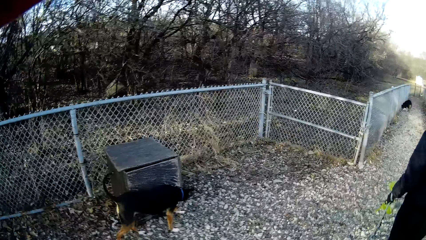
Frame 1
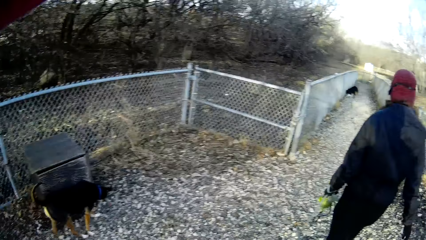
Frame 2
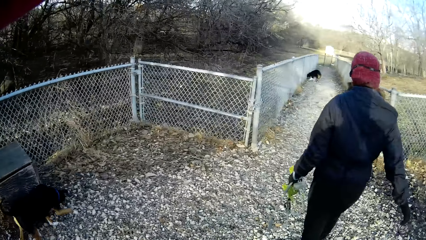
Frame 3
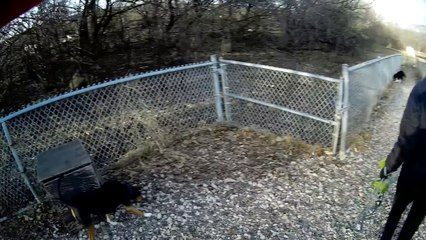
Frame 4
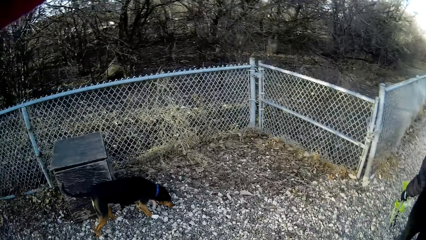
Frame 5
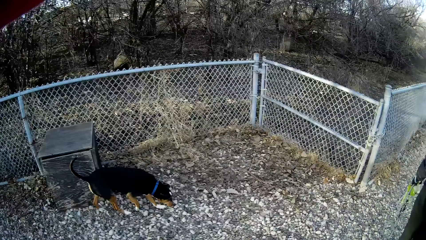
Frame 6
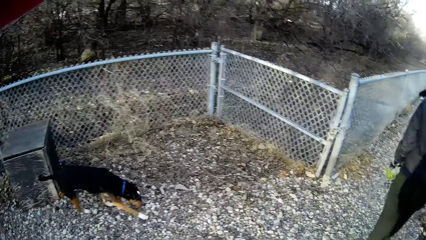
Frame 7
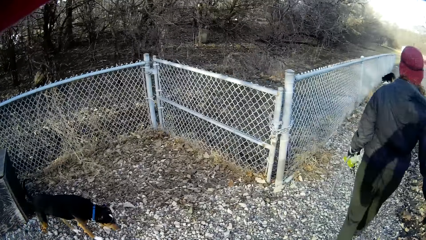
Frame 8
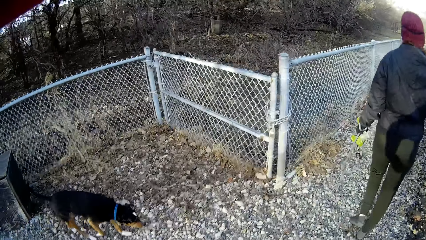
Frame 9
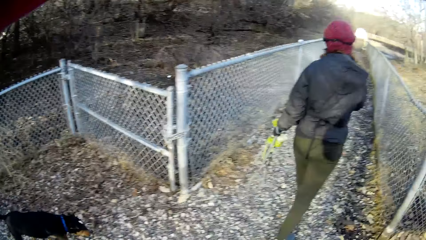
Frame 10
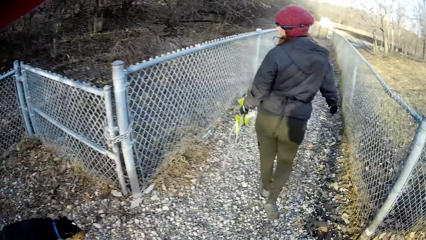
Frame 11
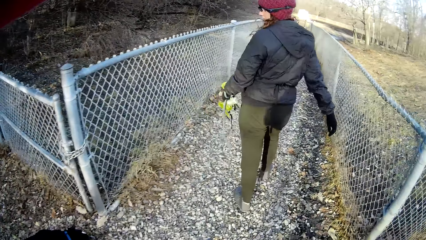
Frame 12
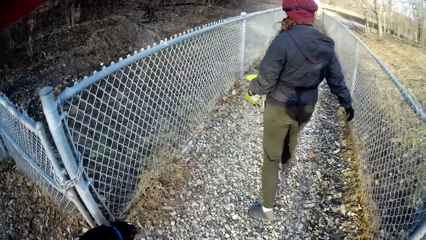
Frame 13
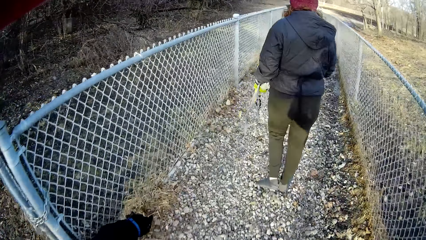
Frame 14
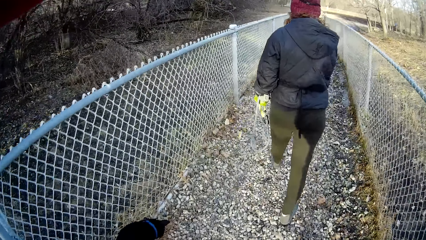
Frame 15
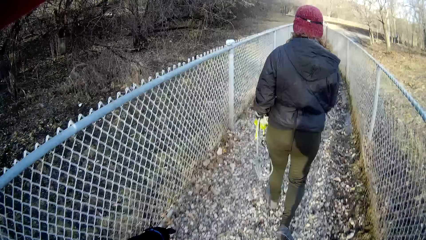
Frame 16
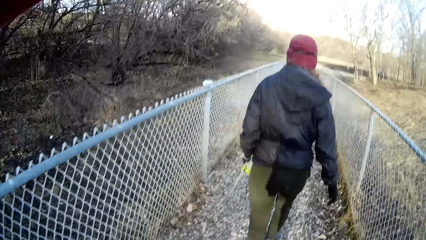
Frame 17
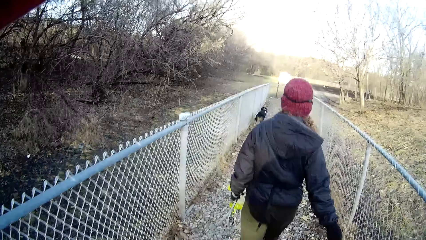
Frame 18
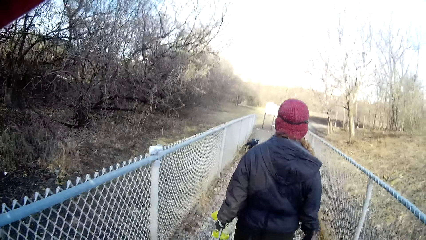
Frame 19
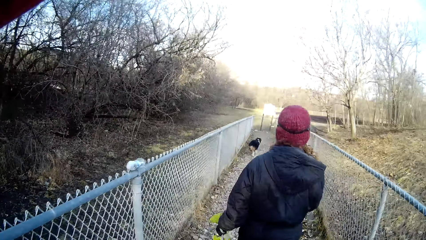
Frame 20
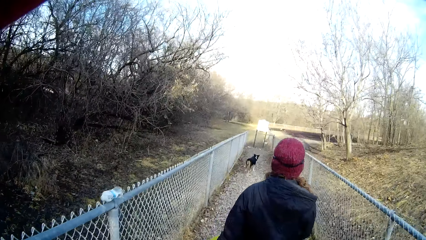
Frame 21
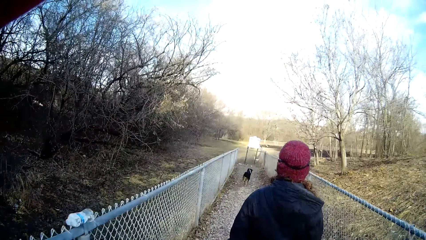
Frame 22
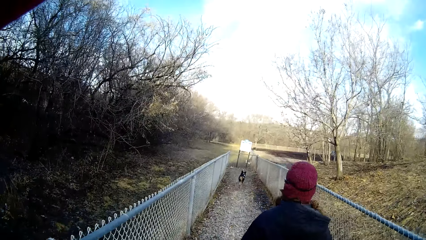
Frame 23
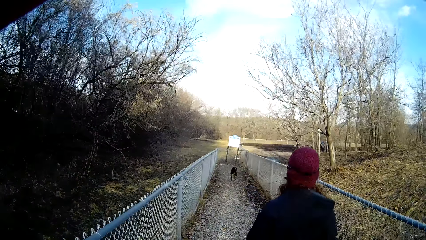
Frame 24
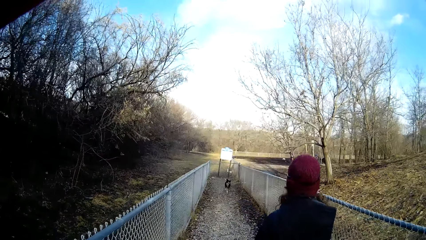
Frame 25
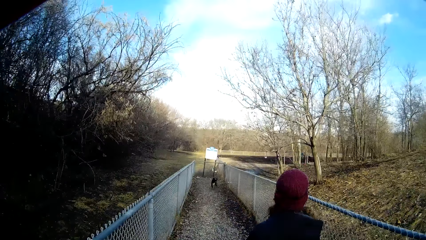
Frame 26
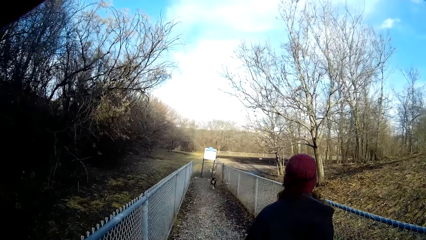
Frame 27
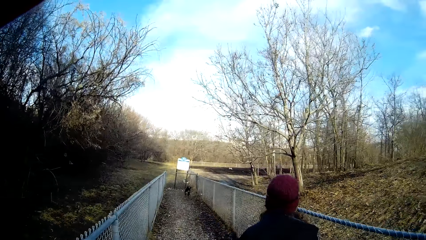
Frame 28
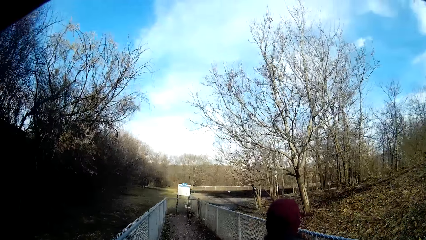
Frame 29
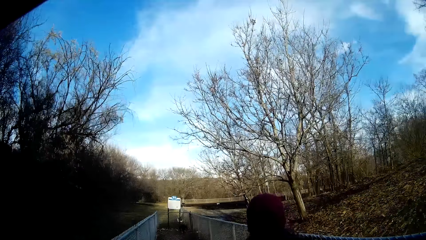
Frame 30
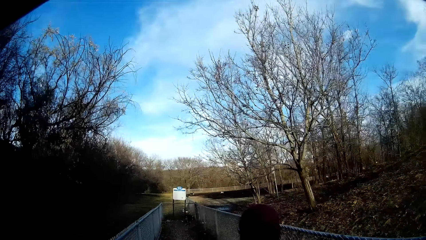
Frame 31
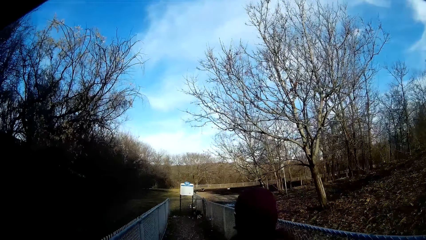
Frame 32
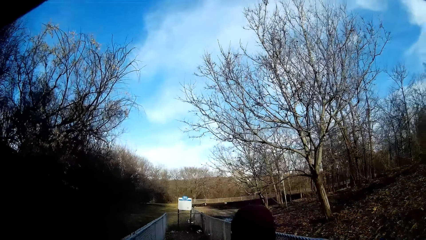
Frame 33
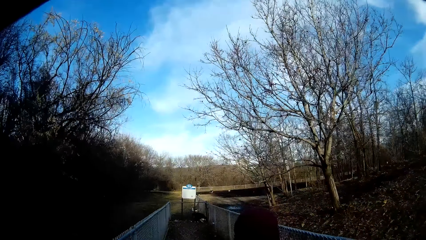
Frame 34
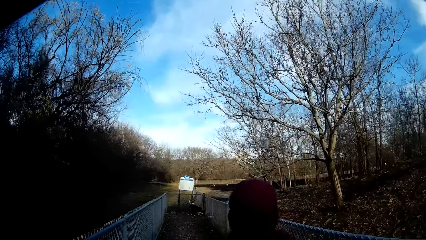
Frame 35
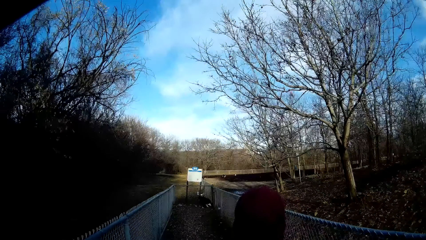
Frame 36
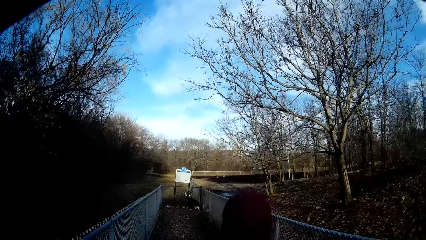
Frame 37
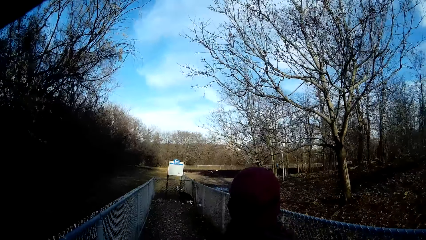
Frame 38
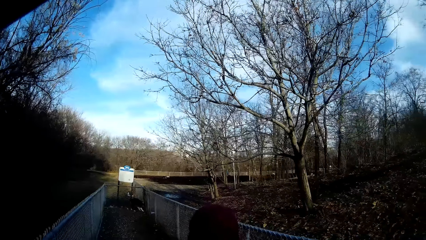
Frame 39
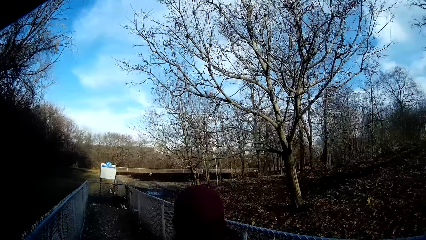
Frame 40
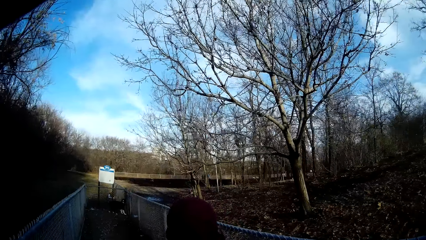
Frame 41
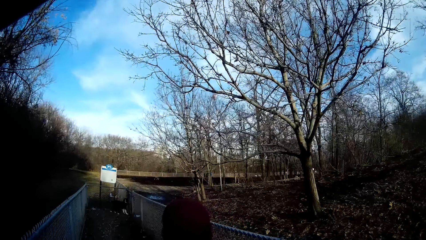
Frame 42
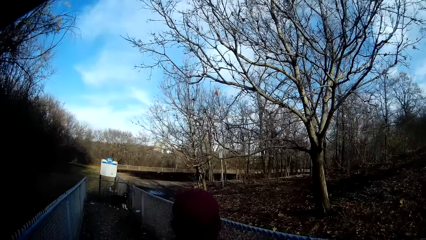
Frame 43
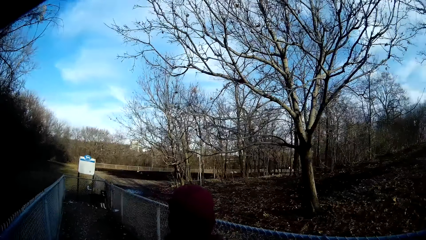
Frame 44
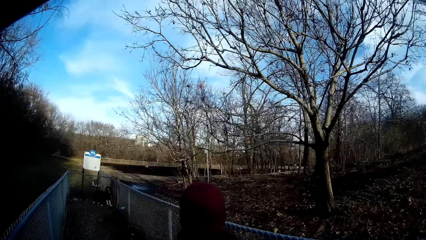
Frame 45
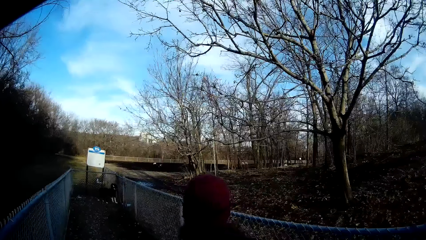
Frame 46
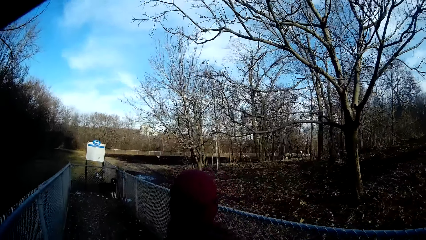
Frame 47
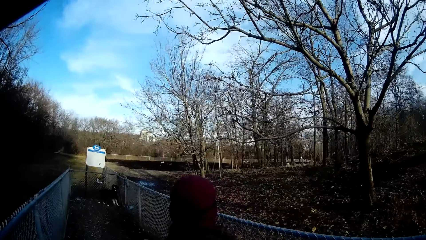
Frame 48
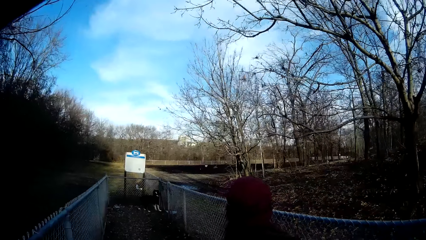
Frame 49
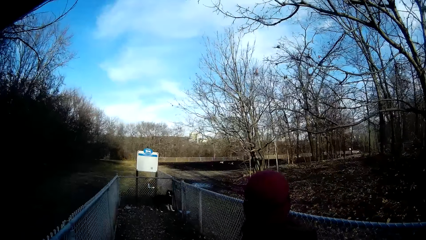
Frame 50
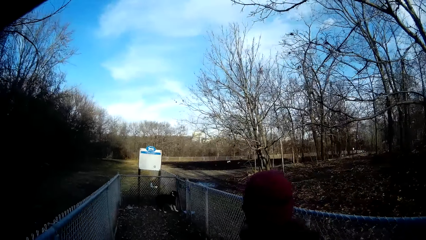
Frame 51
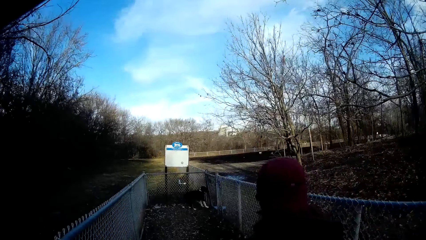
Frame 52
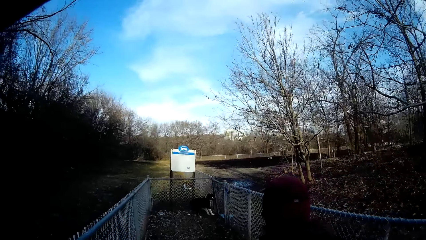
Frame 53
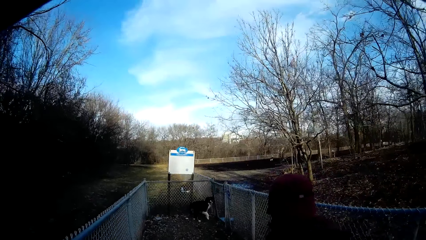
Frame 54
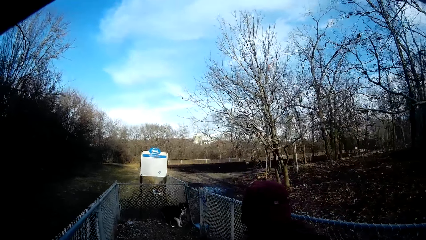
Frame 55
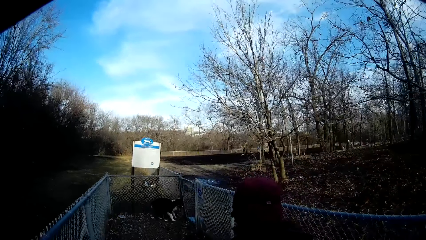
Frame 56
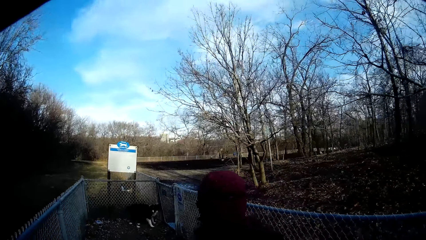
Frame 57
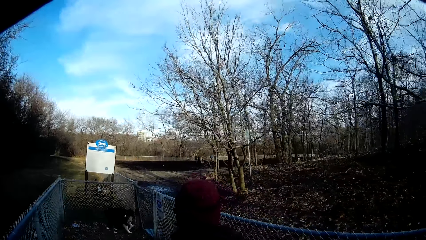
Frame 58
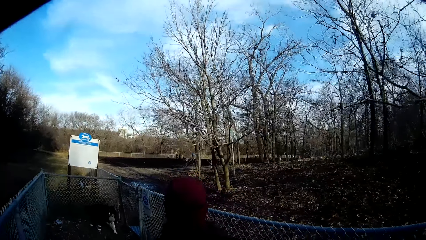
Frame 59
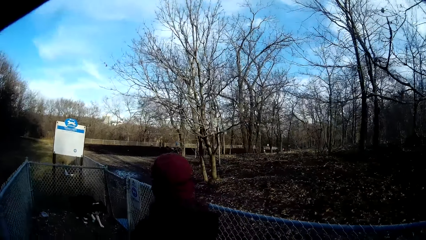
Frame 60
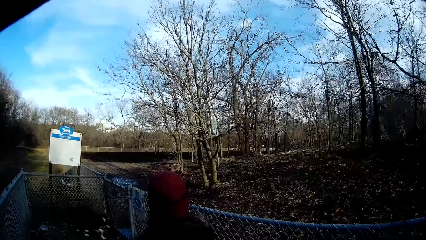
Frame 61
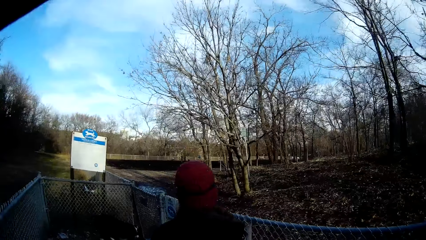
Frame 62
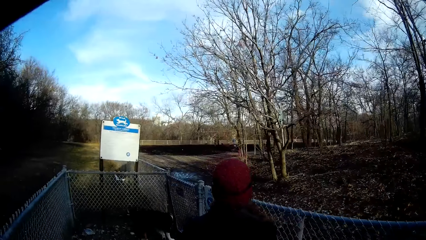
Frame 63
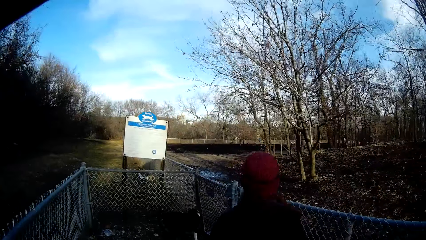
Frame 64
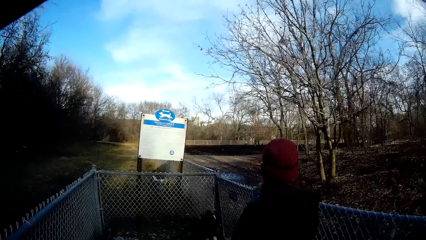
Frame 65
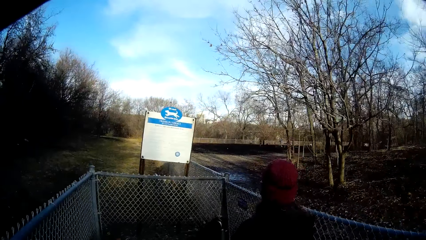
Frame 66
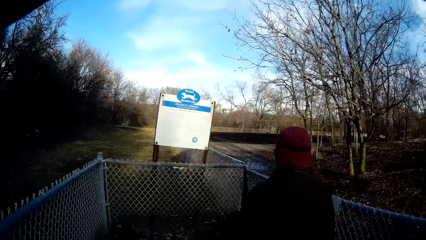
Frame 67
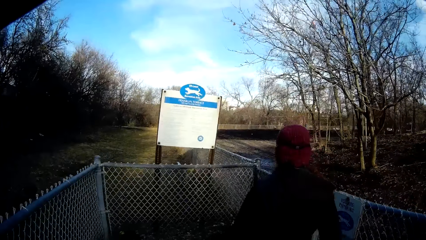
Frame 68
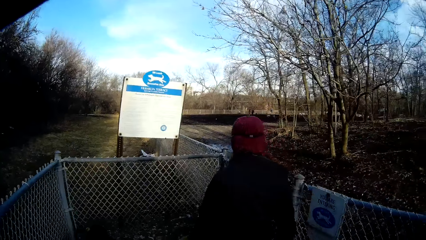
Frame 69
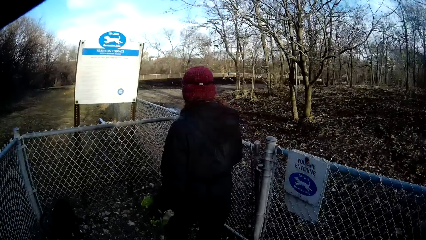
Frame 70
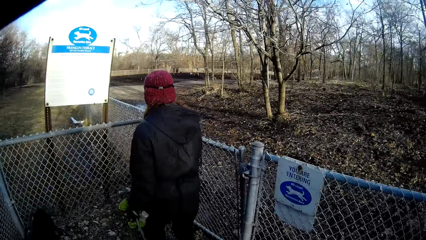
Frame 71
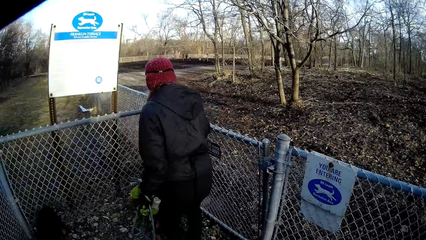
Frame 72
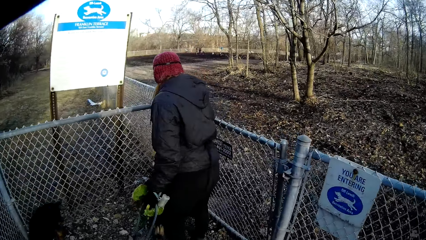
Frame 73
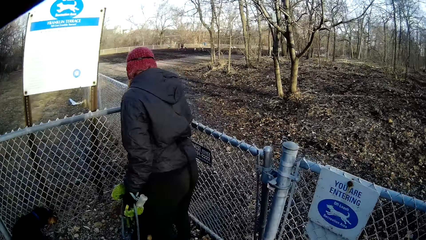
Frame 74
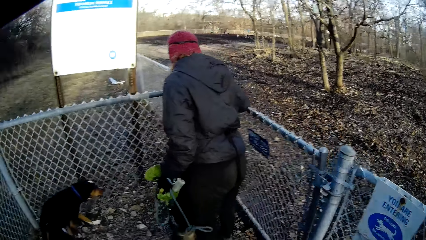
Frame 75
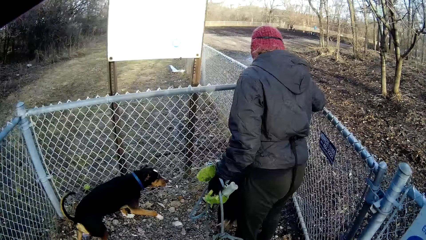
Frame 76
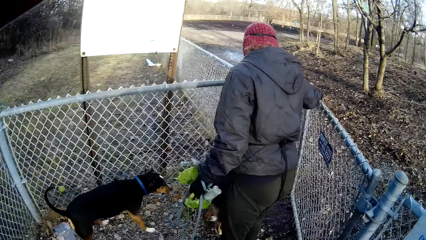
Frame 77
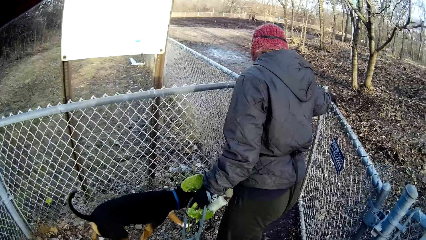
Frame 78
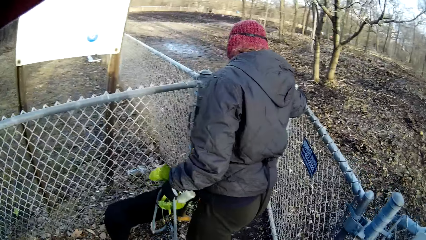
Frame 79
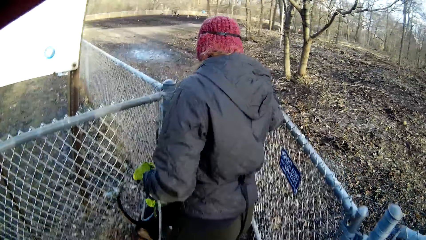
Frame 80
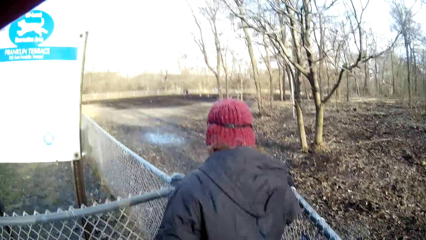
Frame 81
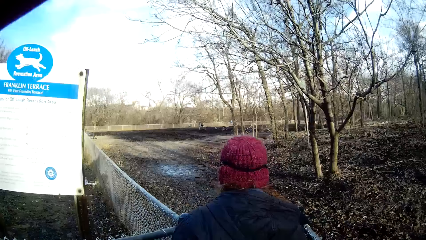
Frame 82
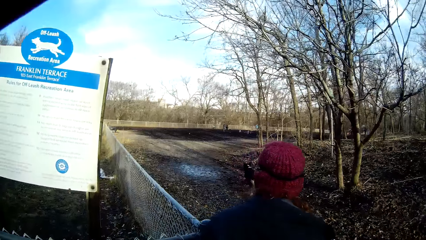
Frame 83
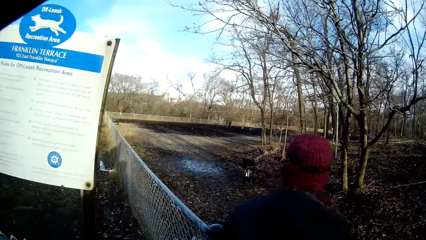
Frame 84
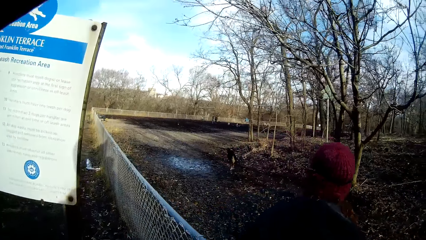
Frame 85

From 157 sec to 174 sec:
A woman opens another gate.
